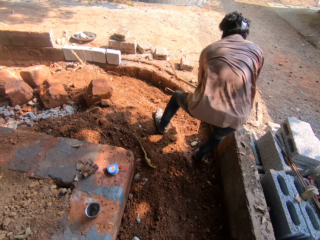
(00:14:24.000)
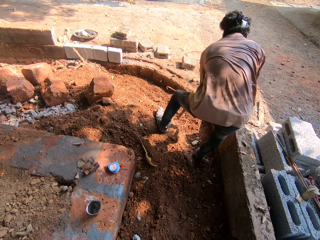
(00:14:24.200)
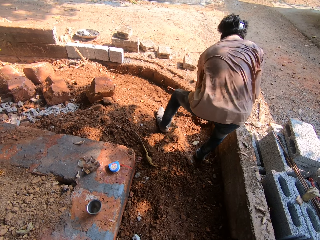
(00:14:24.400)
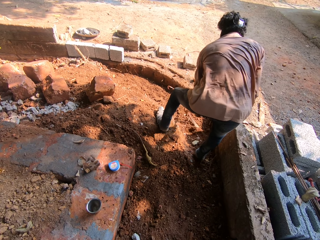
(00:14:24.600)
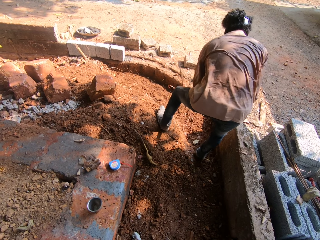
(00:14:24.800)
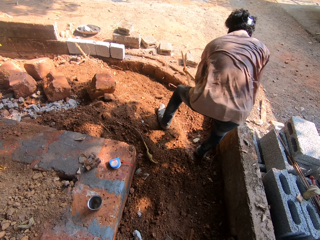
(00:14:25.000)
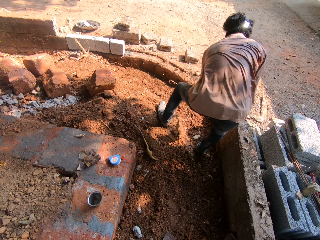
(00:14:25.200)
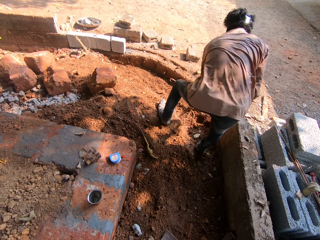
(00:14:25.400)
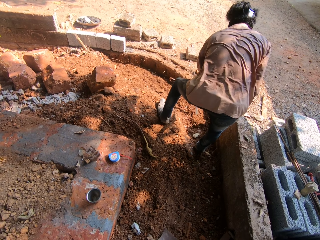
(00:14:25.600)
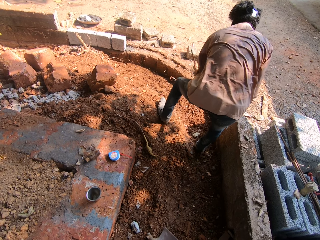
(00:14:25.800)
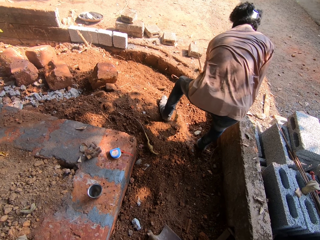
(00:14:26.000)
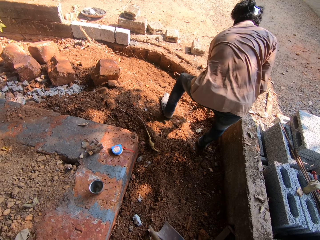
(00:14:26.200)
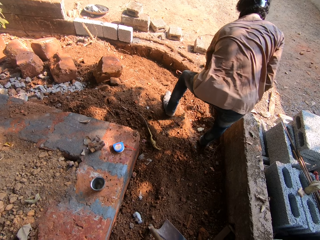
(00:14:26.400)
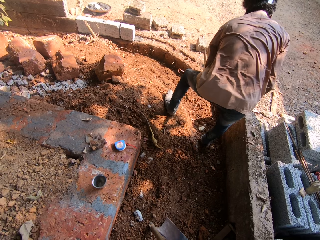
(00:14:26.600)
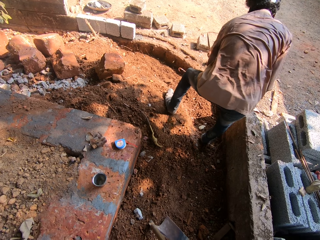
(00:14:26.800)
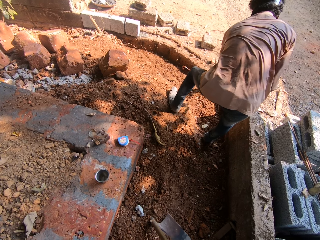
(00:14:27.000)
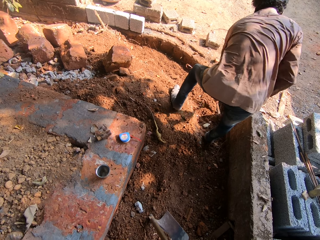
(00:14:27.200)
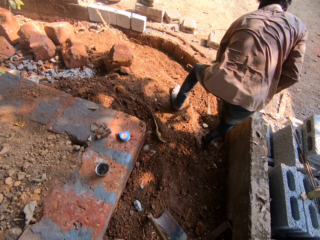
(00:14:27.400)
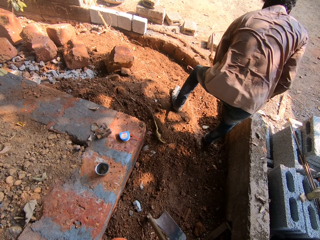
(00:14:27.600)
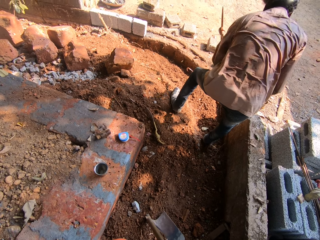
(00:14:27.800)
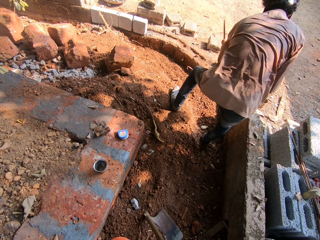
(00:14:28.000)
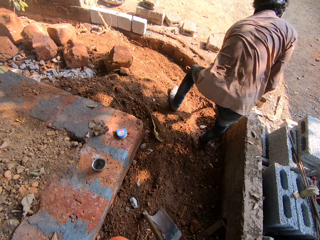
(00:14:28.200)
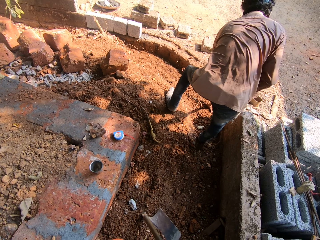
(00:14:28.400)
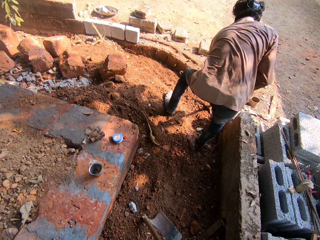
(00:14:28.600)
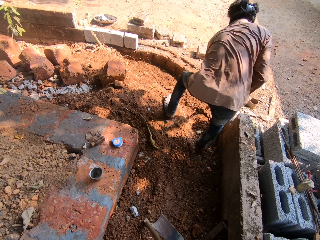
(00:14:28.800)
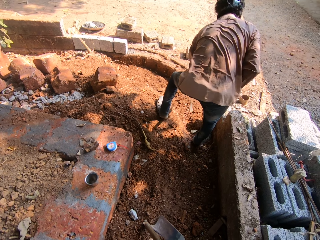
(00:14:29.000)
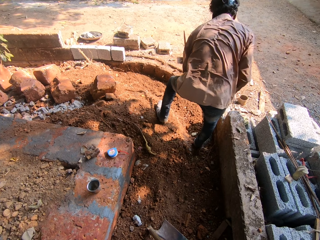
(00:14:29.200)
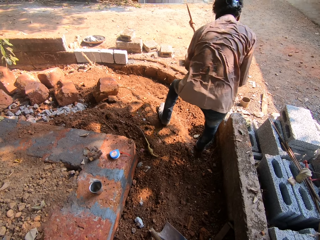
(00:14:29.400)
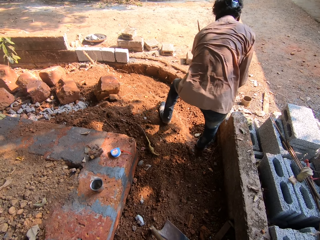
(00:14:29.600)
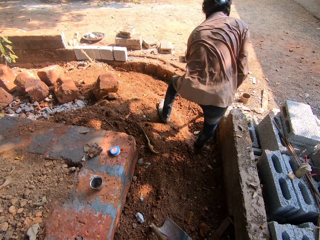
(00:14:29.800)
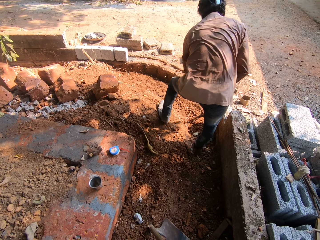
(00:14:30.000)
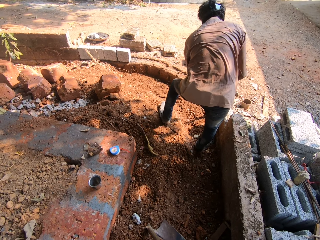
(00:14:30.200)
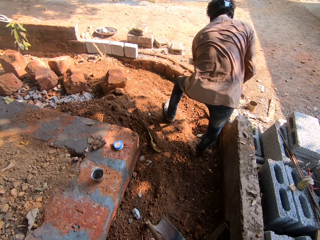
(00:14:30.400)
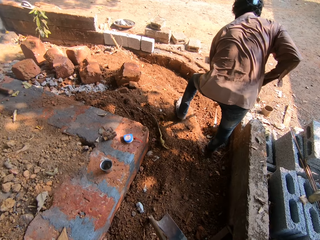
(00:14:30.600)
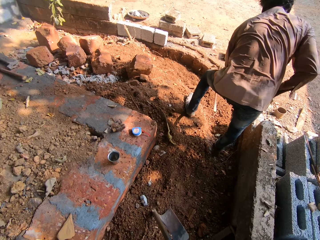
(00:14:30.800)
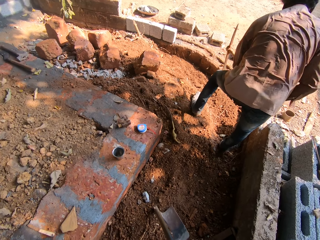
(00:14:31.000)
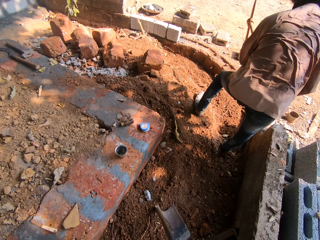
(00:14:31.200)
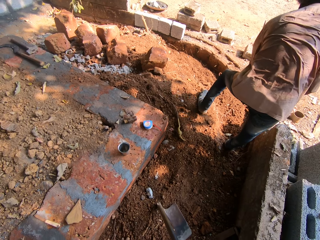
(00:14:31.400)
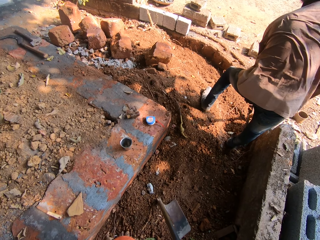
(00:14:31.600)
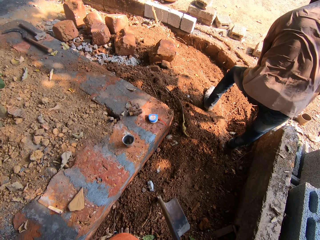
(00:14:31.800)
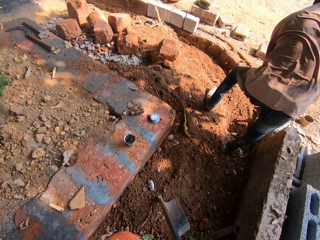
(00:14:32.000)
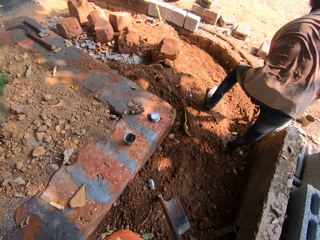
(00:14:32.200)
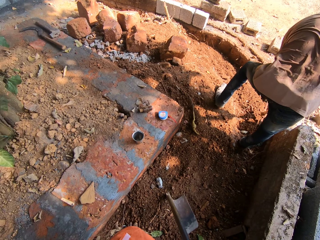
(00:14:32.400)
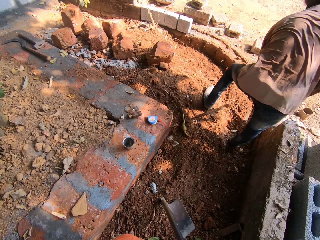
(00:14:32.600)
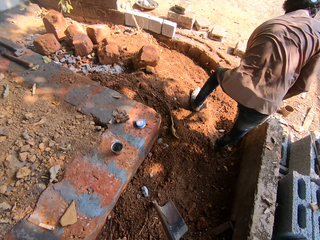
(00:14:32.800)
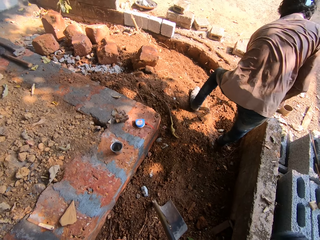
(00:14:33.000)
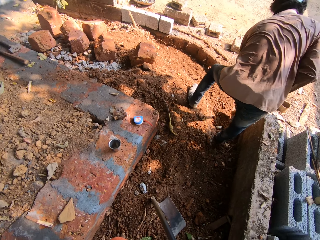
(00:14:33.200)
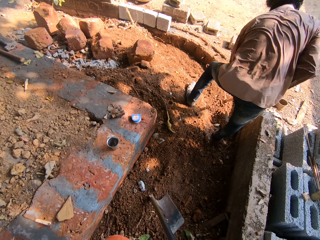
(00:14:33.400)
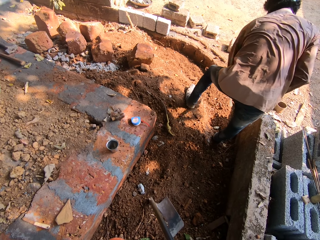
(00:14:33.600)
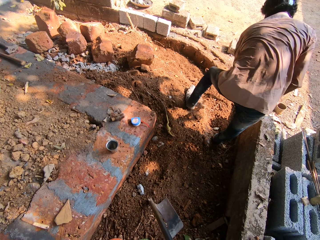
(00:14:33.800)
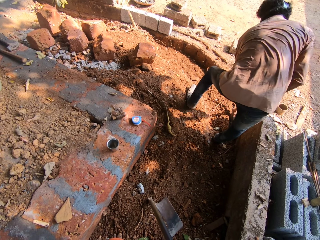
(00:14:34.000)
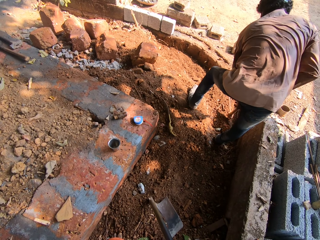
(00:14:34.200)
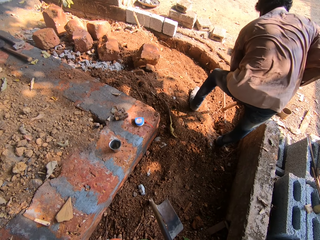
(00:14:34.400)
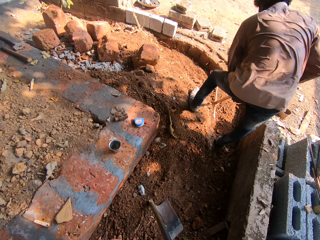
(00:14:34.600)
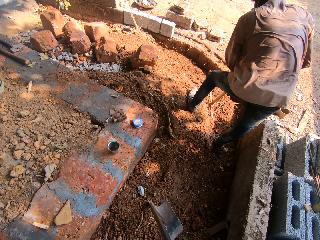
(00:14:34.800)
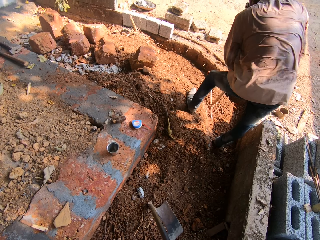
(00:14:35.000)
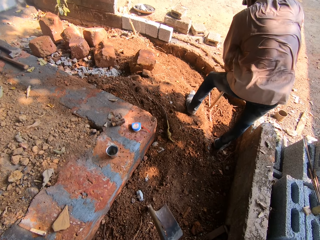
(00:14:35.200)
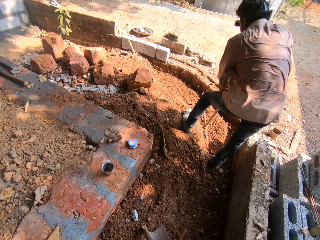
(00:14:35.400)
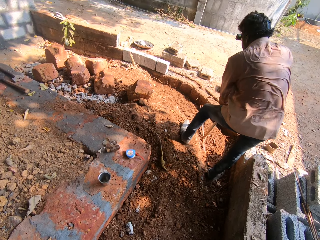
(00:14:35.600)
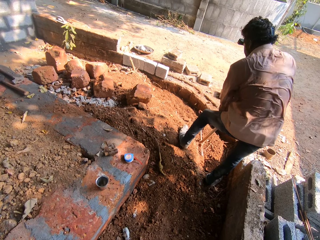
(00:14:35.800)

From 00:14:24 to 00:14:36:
The man digs the ground with the pick axe in both hands. The camera wearer interacts with the man in the building site.

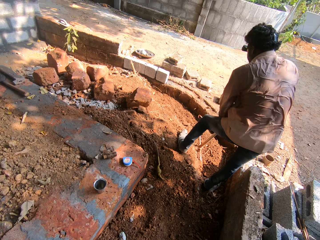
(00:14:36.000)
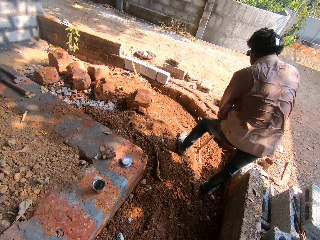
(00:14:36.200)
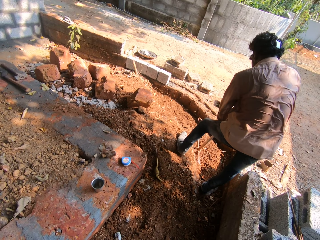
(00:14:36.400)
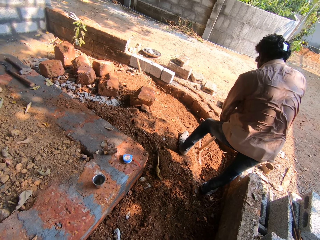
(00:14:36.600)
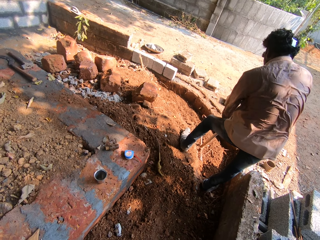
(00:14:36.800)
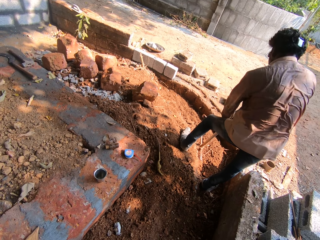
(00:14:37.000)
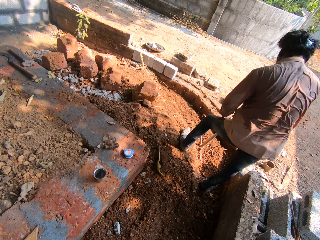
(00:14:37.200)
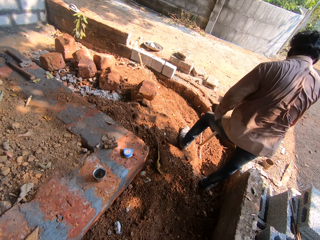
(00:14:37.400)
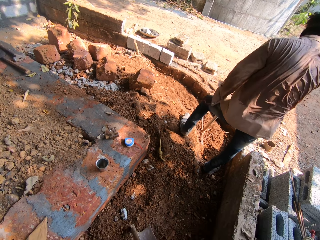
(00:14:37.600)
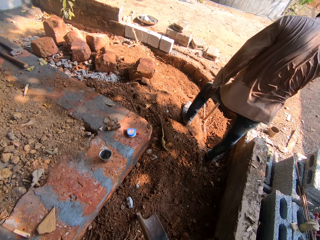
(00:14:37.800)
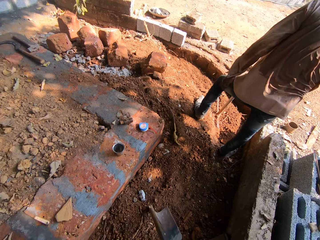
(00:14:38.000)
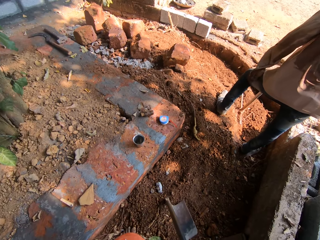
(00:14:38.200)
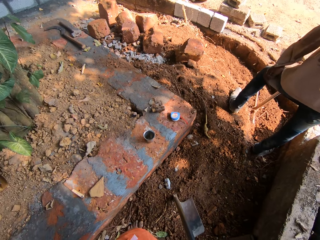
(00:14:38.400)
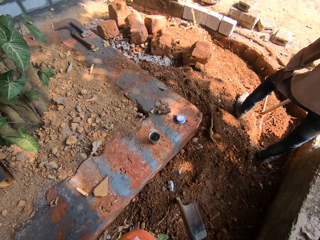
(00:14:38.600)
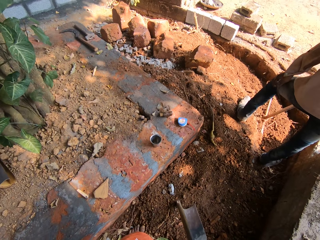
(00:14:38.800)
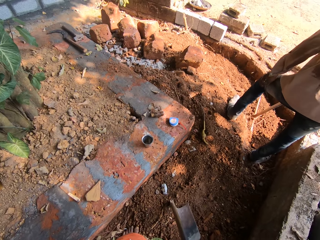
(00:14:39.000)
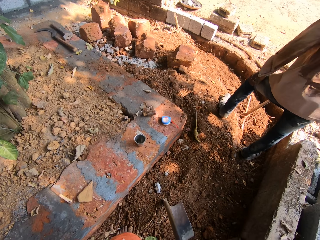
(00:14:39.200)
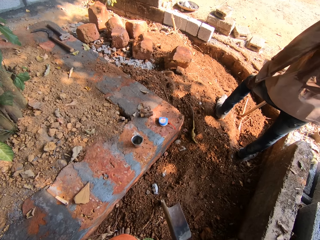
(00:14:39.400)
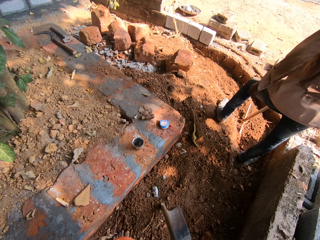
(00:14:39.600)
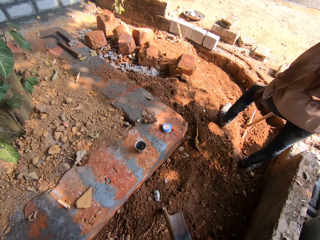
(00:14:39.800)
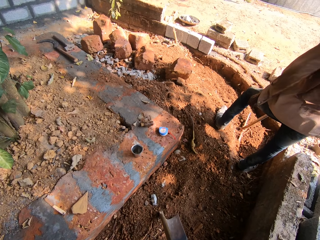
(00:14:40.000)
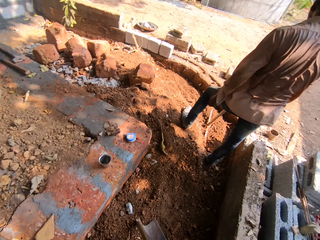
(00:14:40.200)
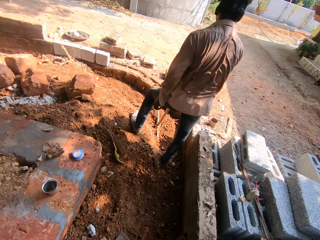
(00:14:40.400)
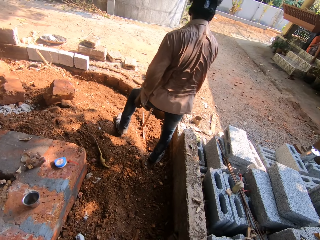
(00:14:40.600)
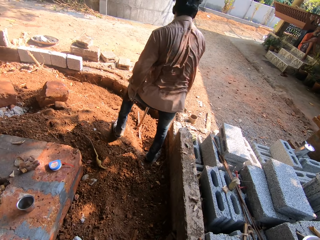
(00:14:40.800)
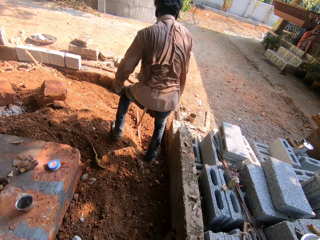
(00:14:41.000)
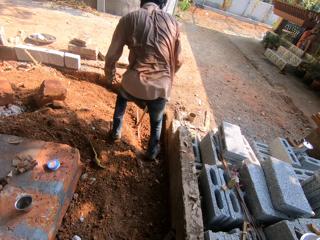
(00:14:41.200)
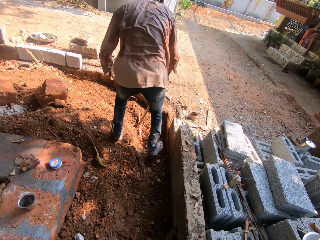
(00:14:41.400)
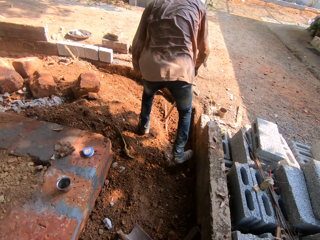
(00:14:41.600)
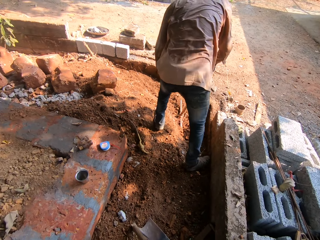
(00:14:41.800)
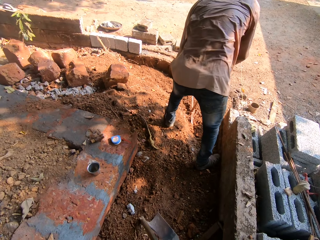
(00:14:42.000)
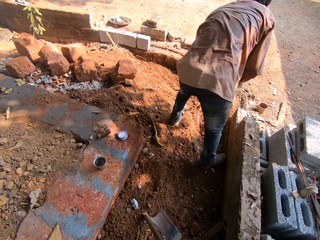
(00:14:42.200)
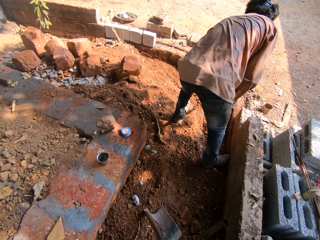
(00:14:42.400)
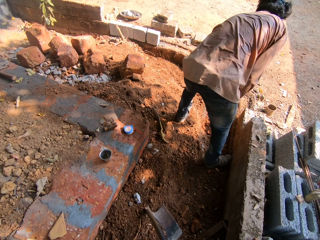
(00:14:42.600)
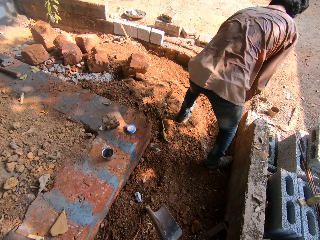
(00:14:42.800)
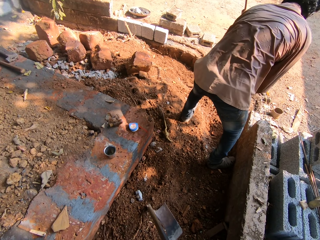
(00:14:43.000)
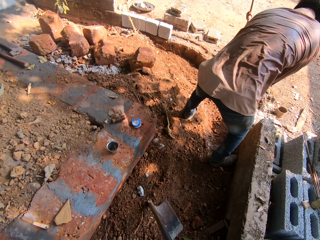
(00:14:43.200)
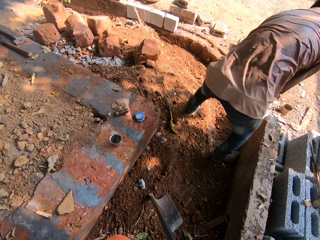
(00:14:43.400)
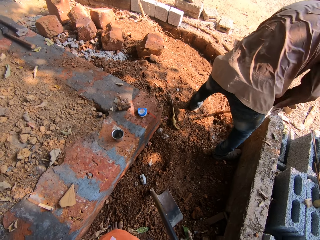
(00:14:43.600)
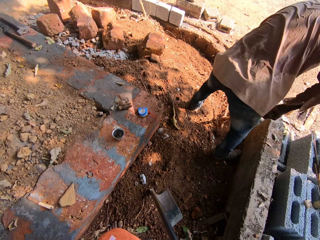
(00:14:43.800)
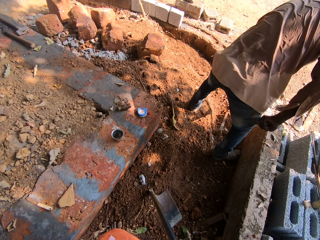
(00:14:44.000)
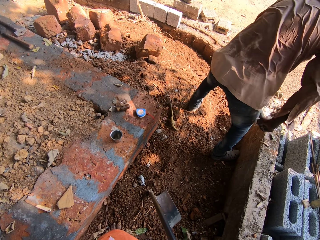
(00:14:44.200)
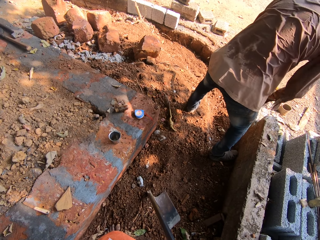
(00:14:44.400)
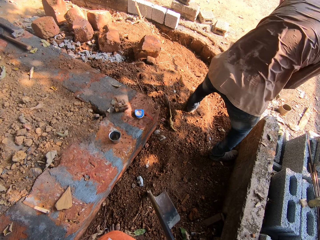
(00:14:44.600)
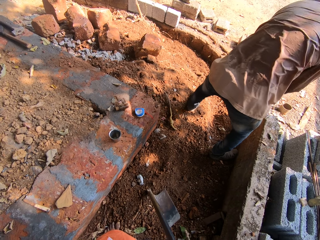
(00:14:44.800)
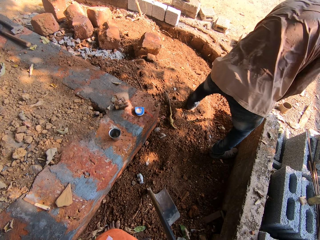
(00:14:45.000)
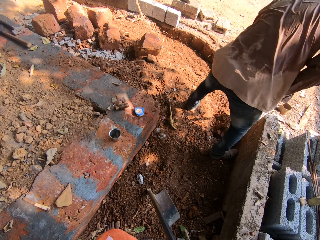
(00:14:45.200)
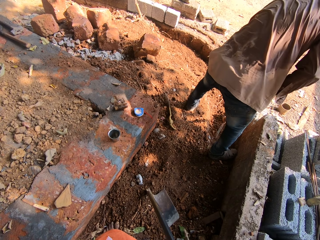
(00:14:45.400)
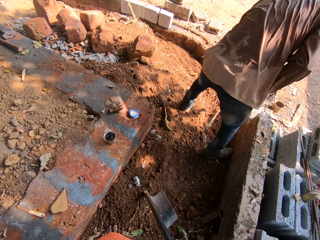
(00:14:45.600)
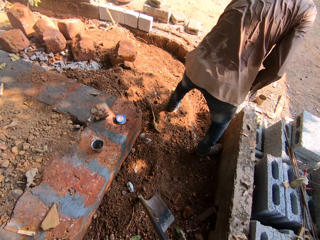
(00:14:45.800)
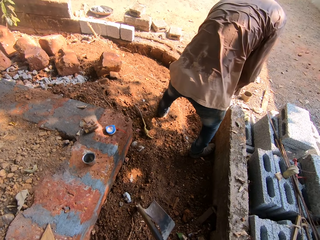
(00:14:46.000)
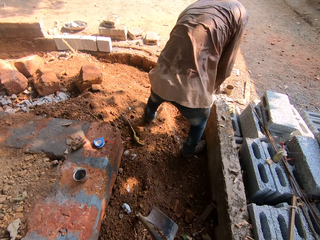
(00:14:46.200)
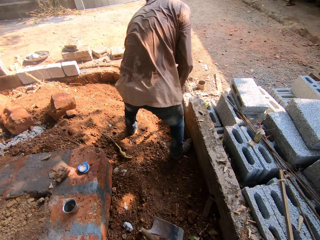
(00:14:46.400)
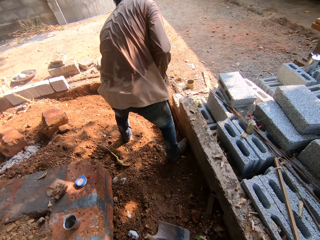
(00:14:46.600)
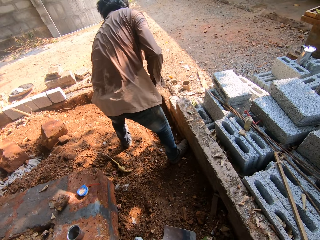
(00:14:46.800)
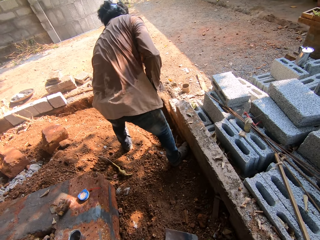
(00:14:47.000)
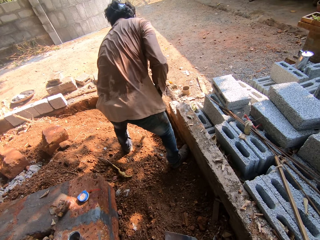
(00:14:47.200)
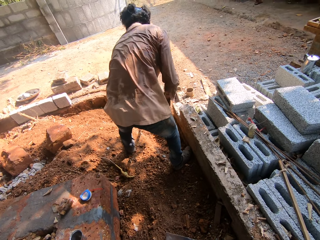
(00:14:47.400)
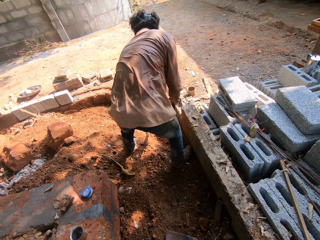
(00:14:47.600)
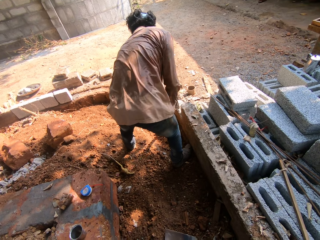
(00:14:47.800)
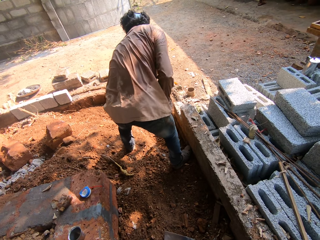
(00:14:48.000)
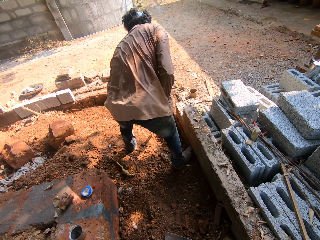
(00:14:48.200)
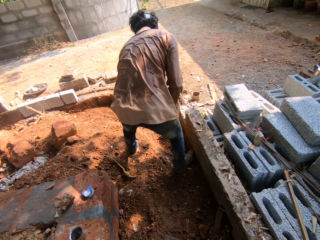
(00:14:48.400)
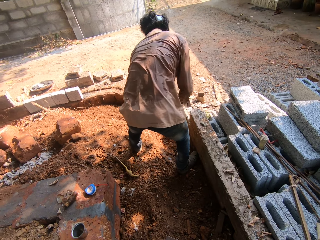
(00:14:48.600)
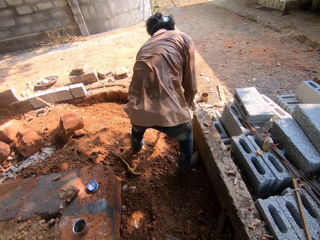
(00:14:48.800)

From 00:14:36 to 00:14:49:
The man digs the ground with the pick axe in both hands.
